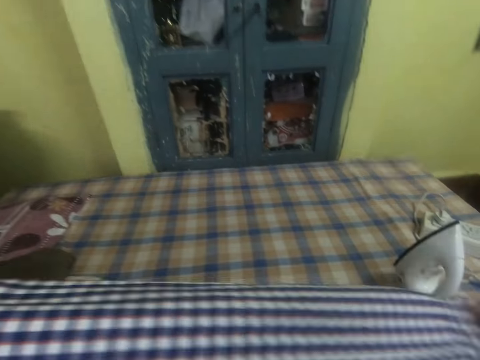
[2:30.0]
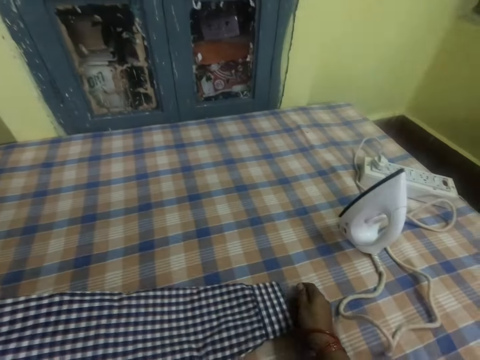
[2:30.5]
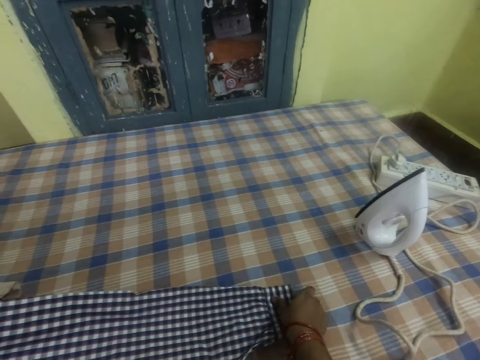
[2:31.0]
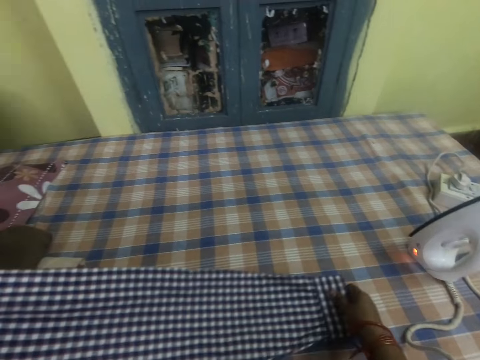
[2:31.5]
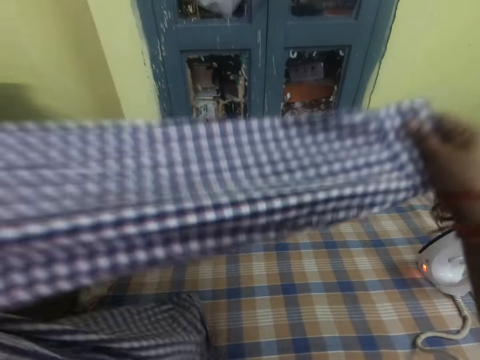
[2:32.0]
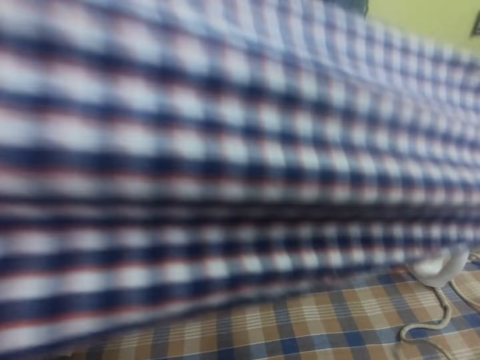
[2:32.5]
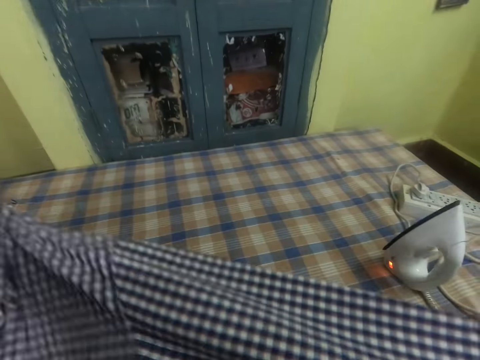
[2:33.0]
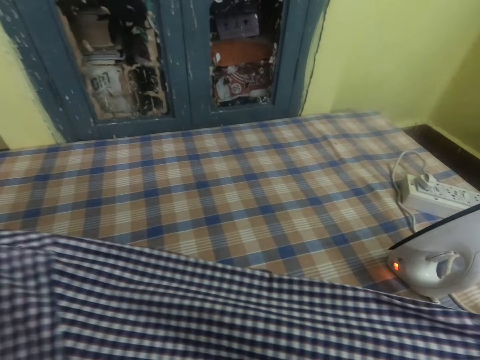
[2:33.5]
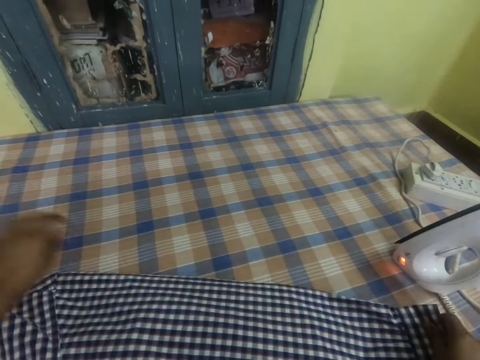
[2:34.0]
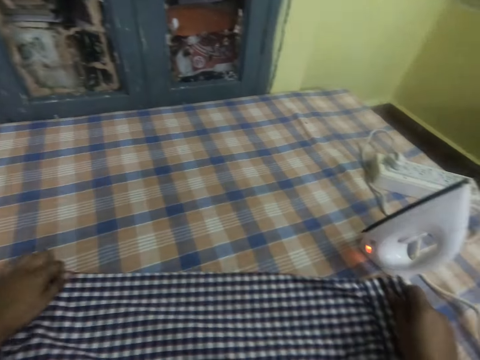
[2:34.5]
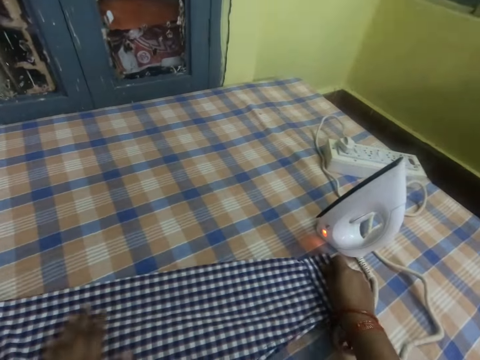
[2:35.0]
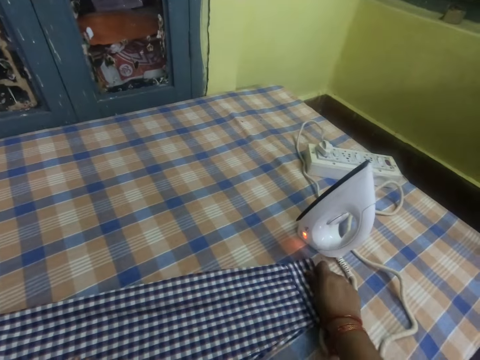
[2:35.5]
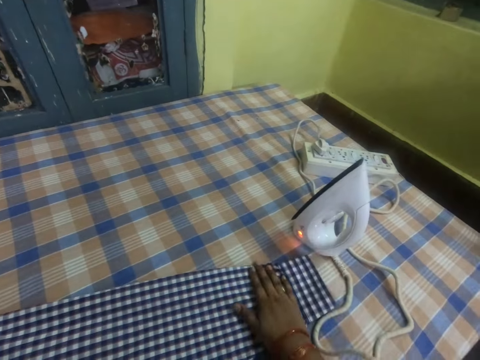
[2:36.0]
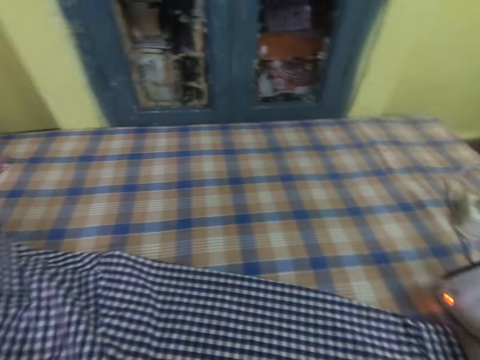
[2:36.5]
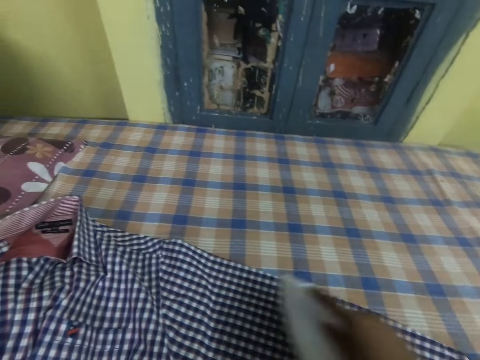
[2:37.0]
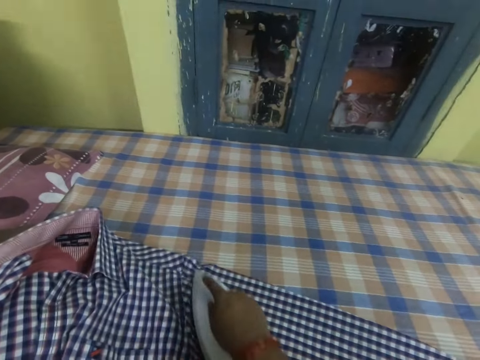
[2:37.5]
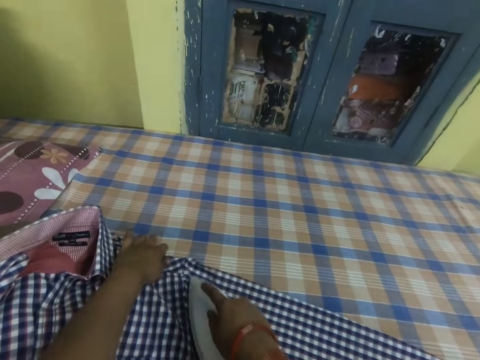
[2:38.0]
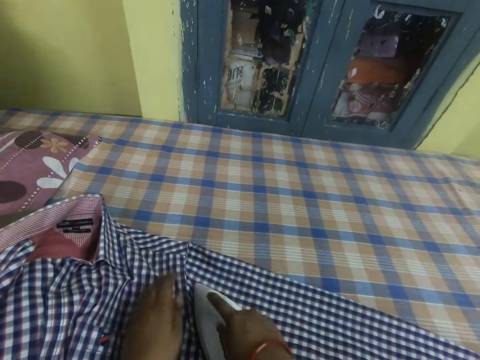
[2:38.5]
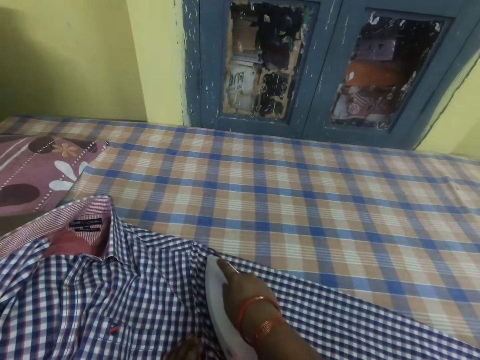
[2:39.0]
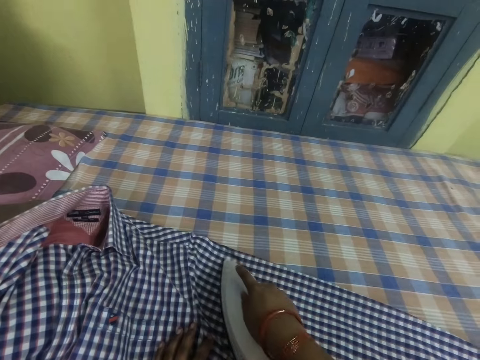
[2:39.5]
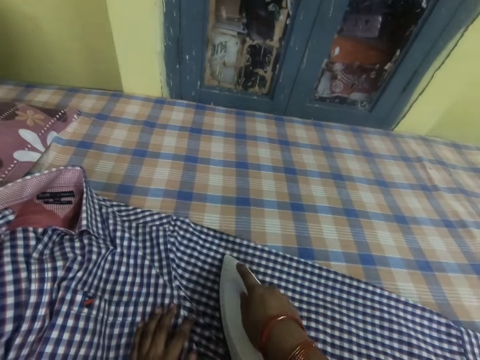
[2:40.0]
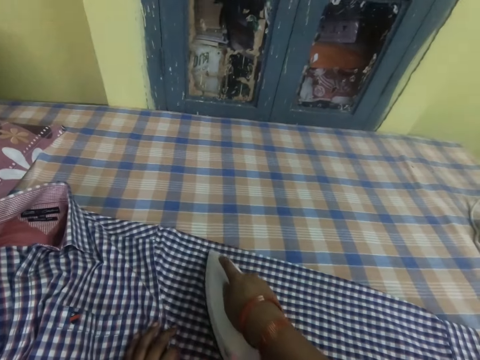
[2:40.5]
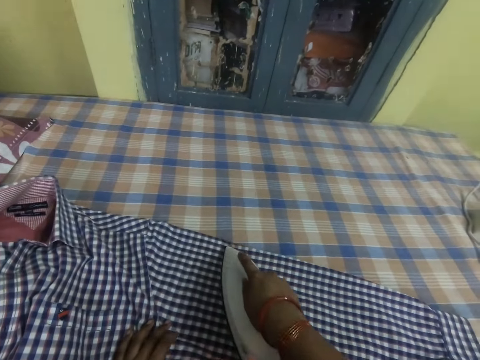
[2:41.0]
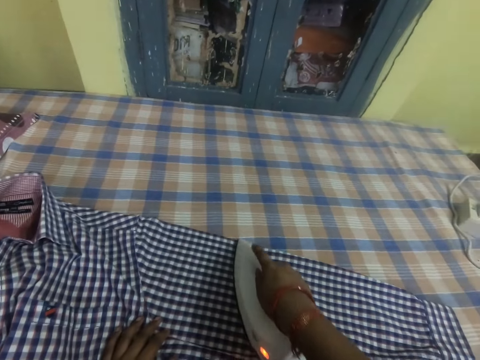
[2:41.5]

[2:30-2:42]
The camera wearer drops the shirt, lifts the shirt, drops the shirt and aligns the shirt. They iron the cloth. They align the shirt and touch the shirt.

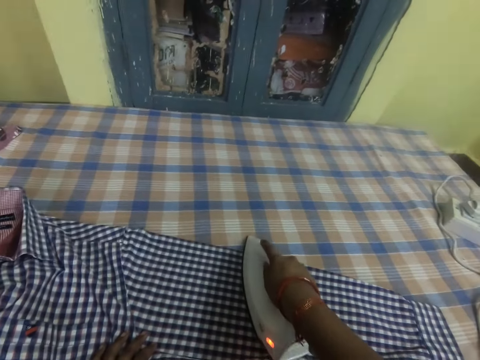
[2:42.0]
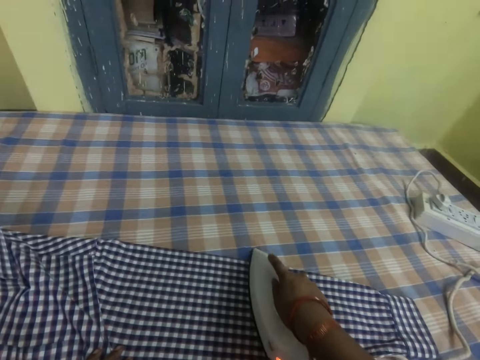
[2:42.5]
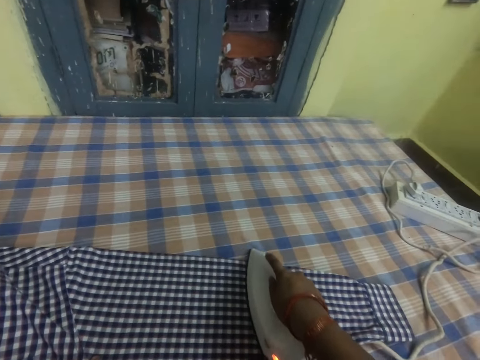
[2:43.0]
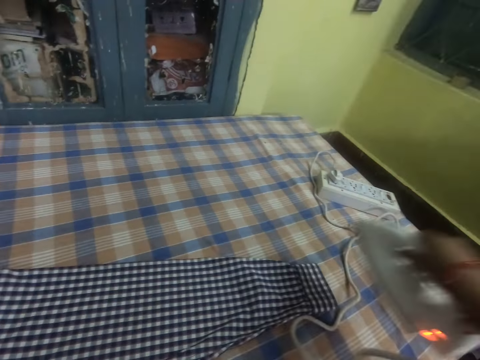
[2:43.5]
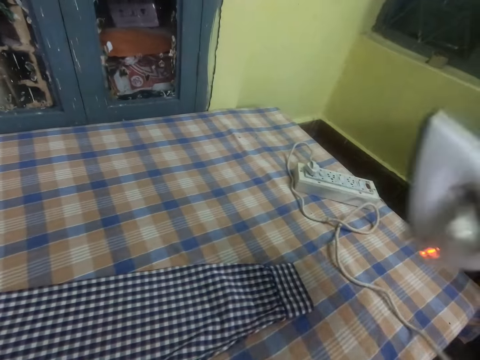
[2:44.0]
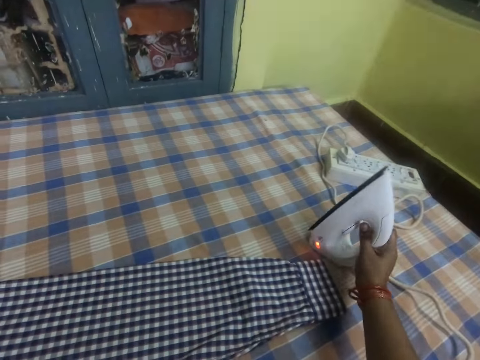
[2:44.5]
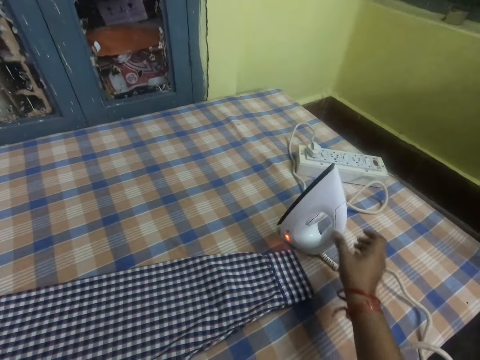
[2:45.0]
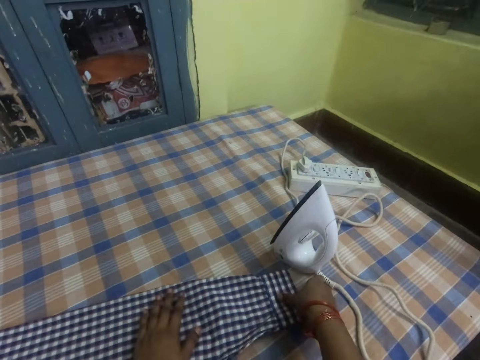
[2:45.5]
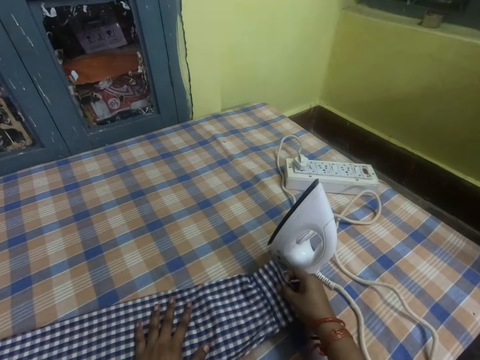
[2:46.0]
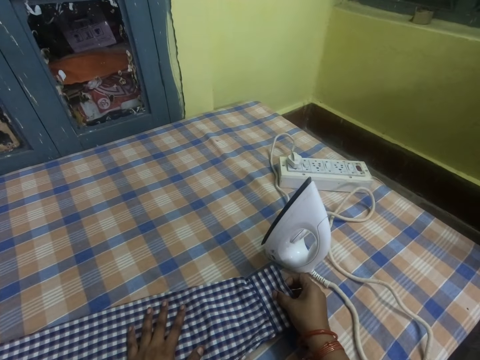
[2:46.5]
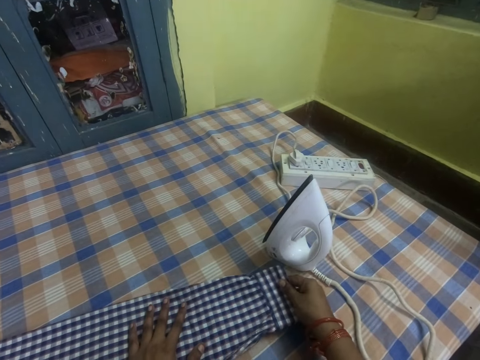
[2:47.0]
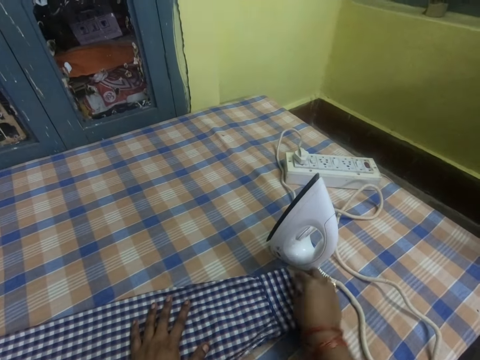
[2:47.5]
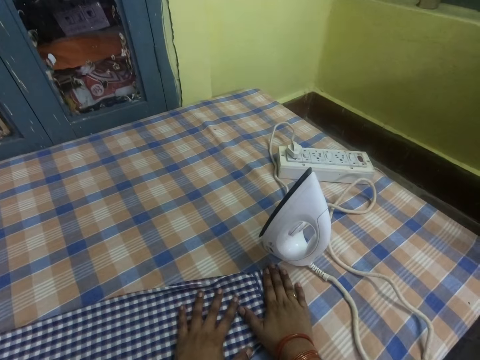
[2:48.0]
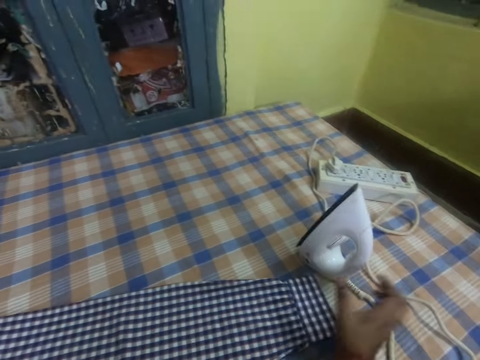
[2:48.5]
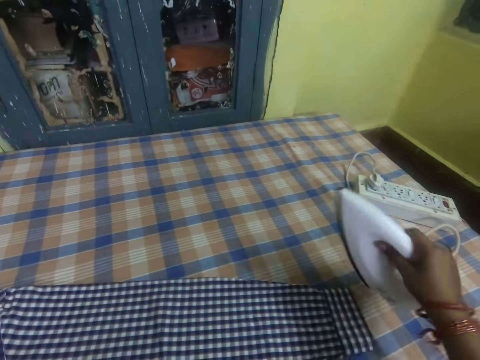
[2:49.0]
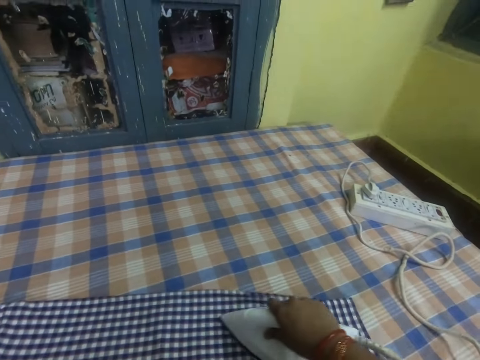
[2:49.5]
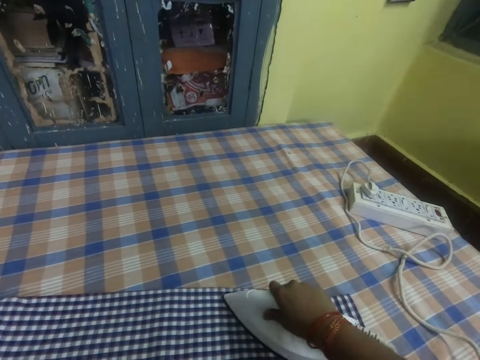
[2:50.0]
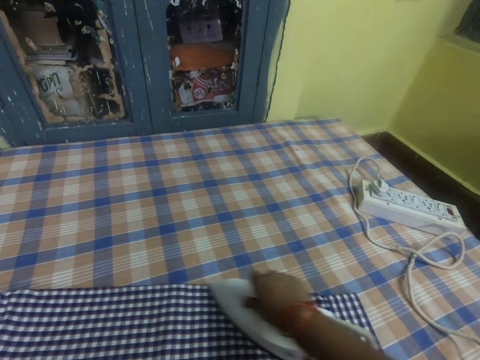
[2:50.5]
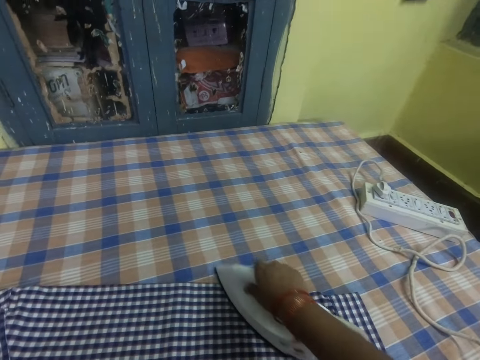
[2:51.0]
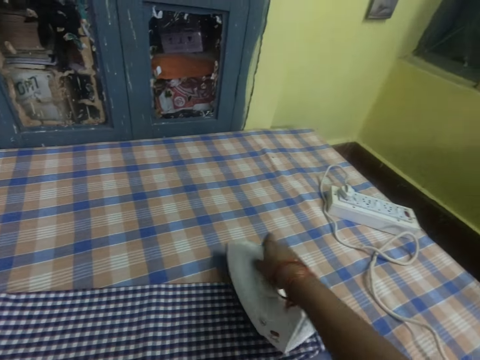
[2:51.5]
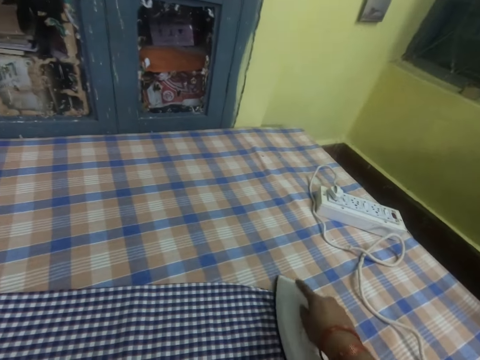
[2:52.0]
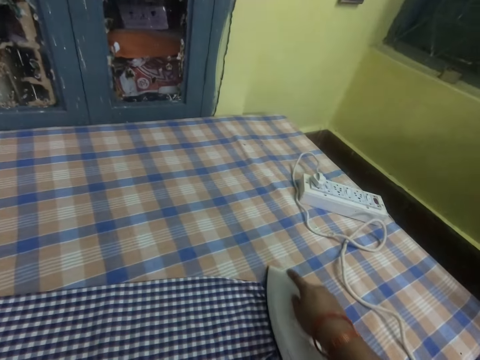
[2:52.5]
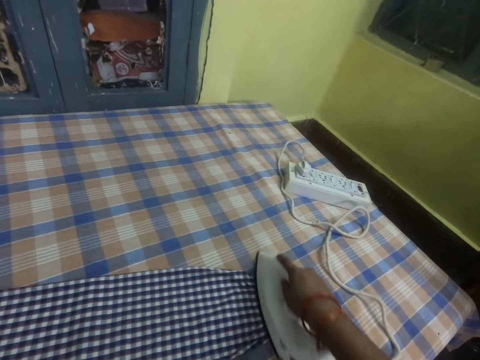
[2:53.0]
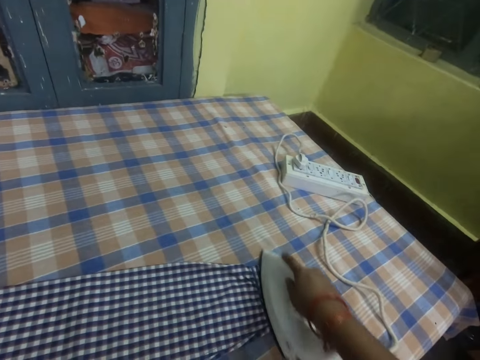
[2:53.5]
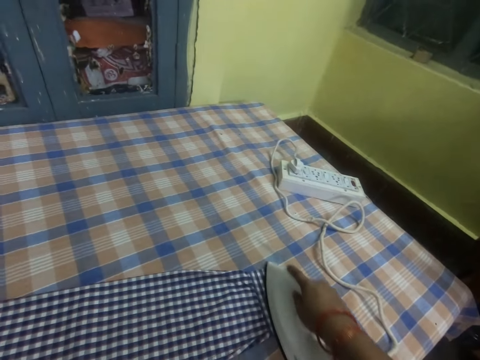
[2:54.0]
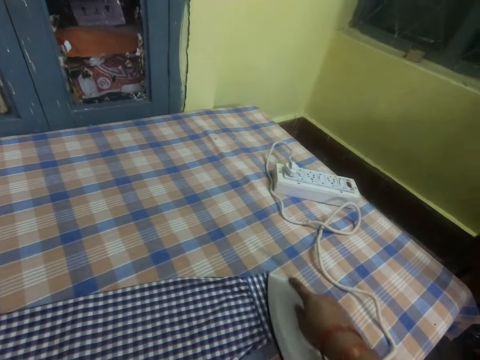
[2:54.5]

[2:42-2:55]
The camera wearer drops the shirt. They put the iron box on the table. They hold the shirt and adjust the shirt. They pick up the iron and iron the shirt.

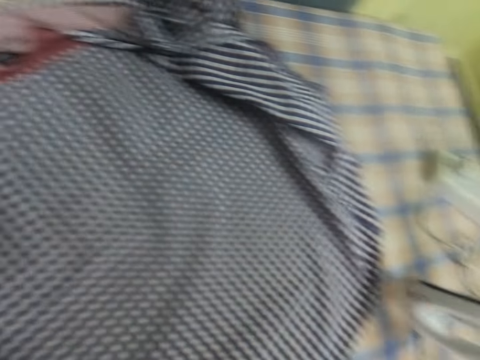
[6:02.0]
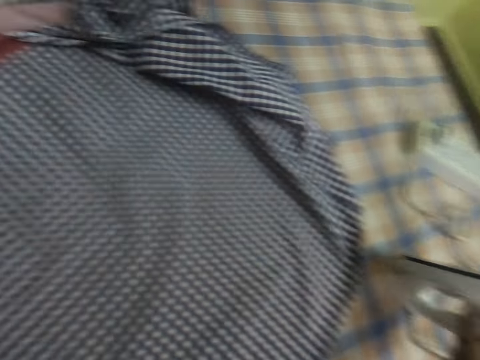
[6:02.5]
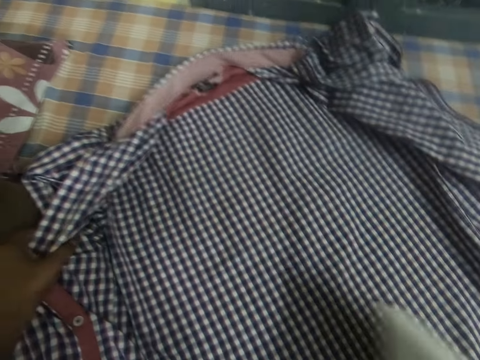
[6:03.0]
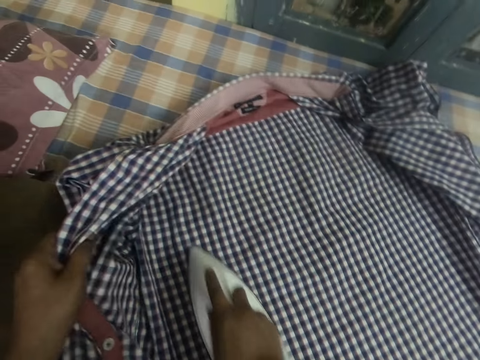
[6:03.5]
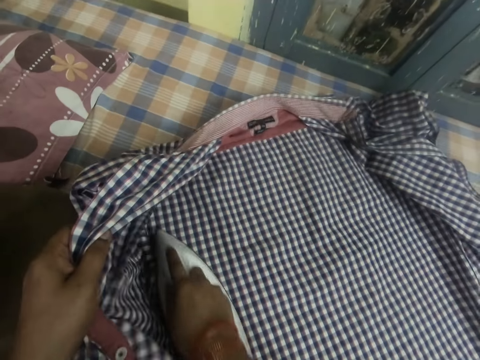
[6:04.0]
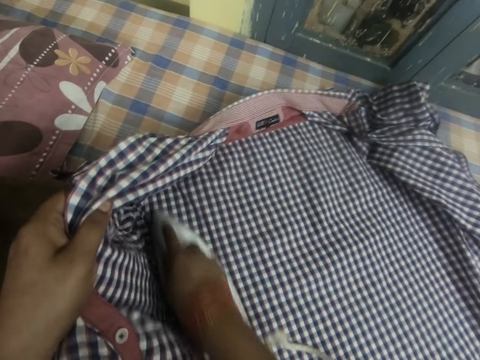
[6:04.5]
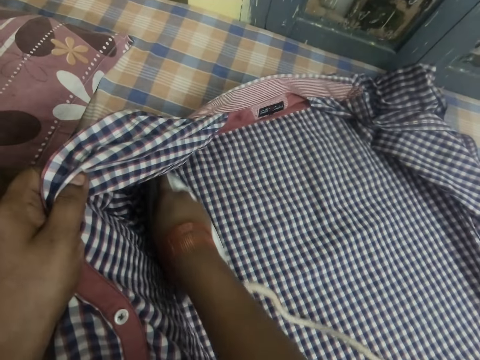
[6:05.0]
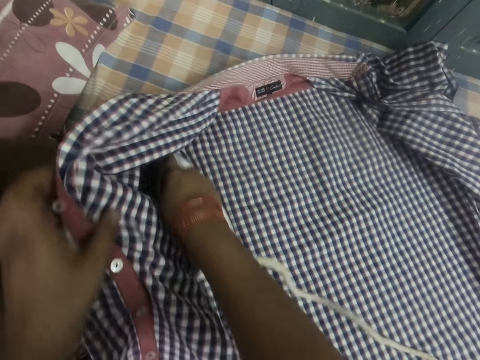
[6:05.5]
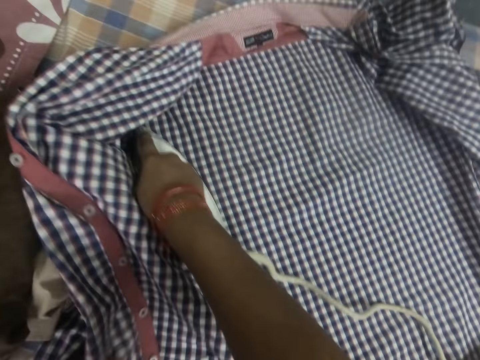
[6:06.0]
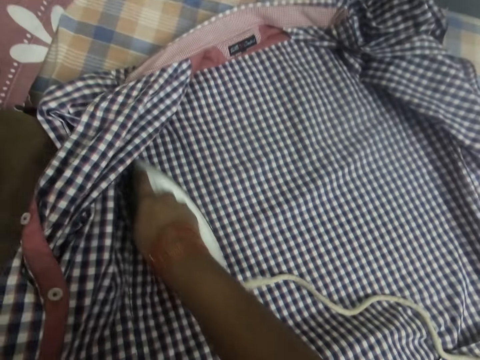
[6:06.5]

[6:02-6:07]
The camera wearer picks up an iron box on the table. They iron a cloth with the iron.
